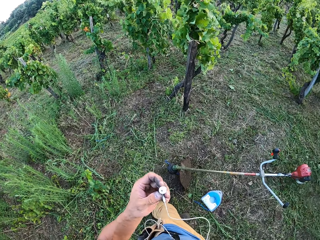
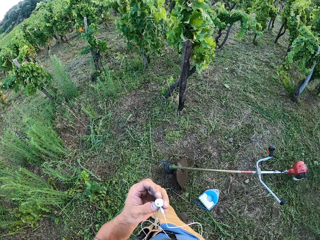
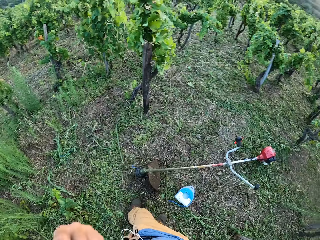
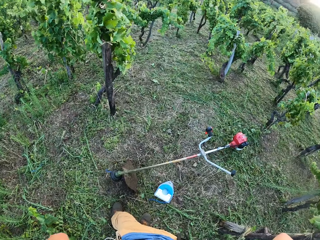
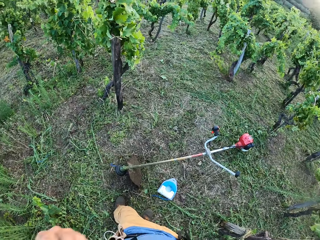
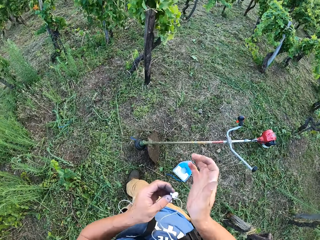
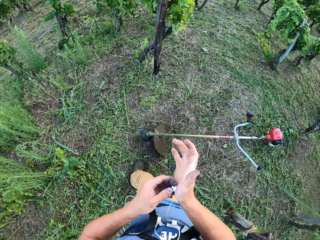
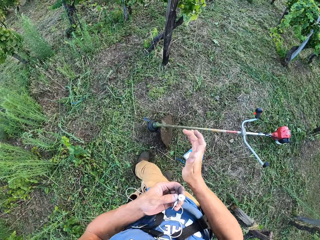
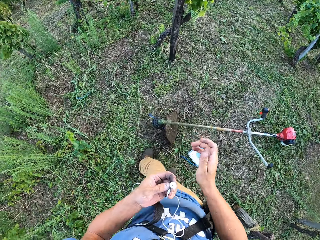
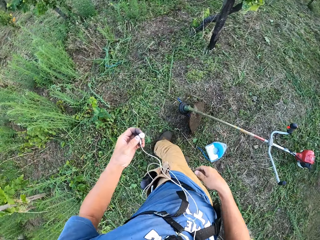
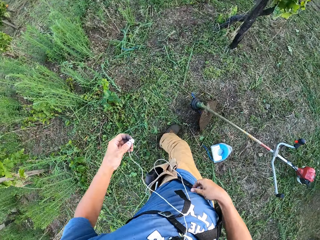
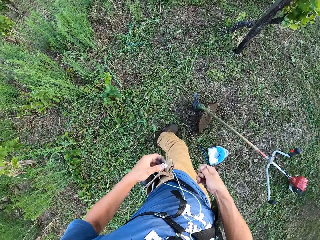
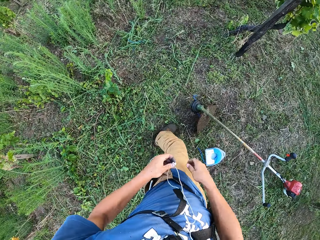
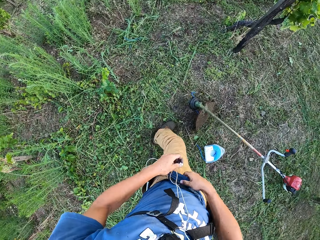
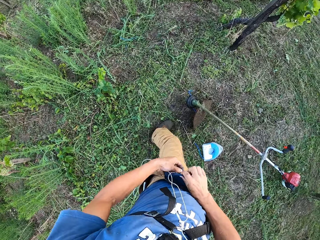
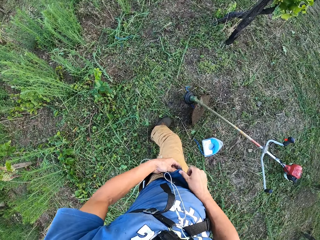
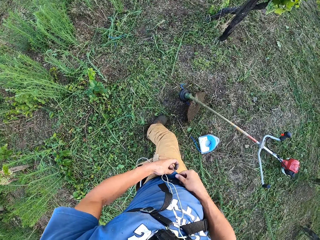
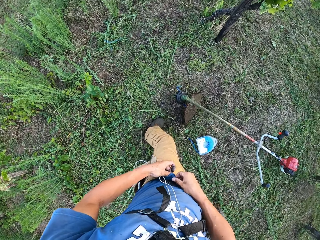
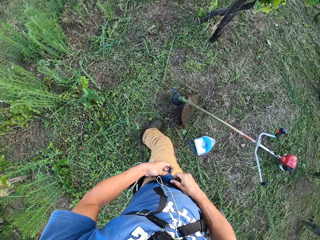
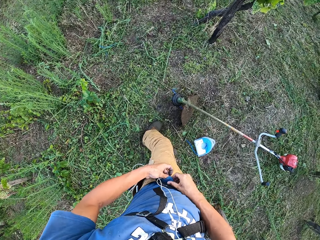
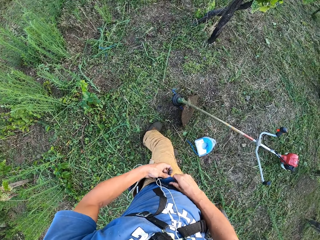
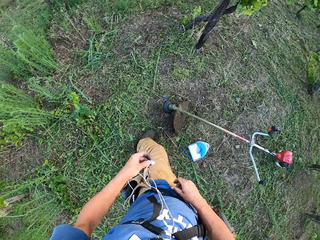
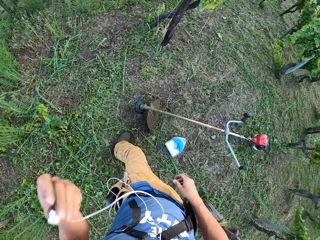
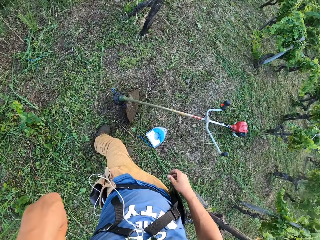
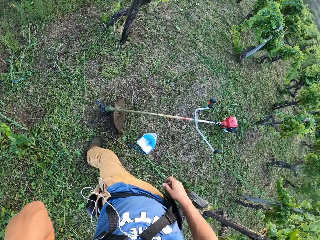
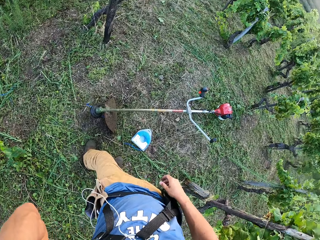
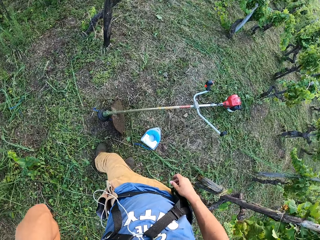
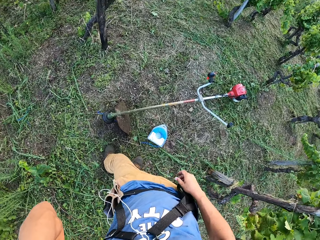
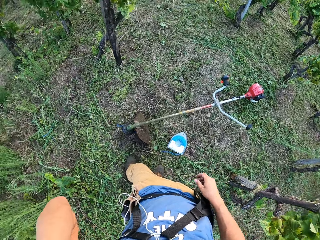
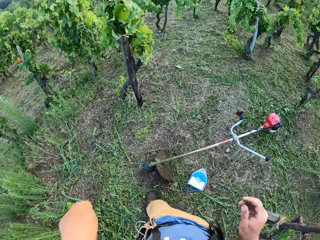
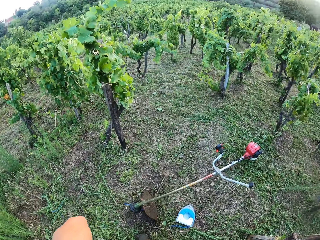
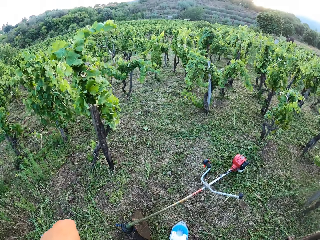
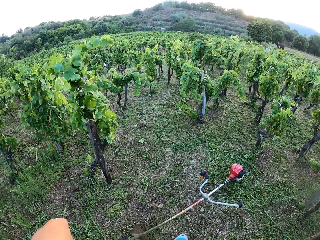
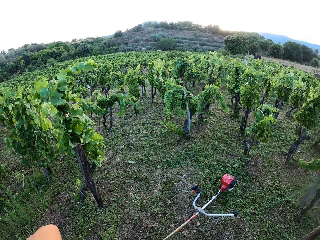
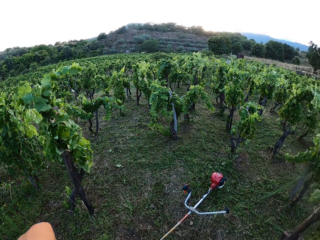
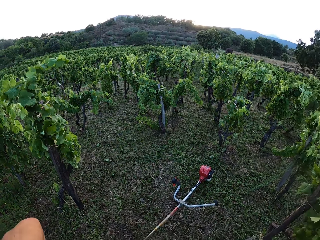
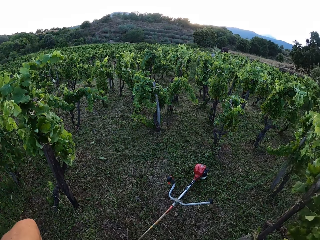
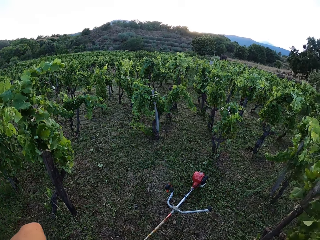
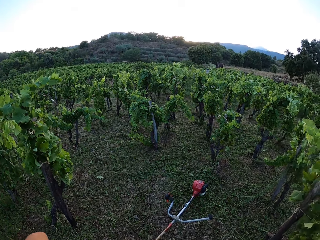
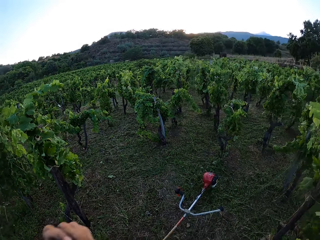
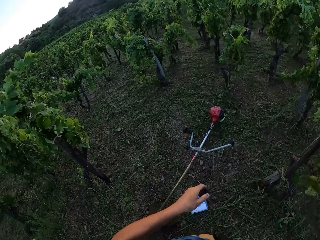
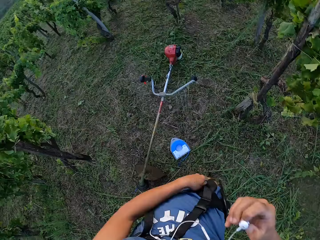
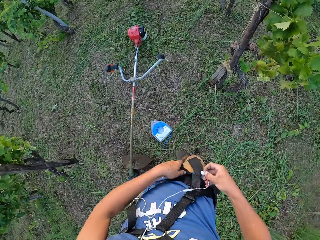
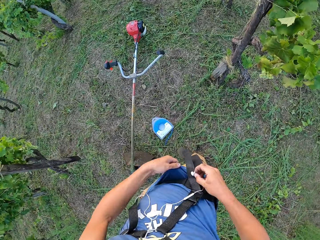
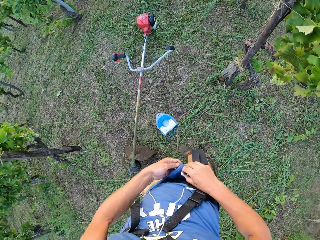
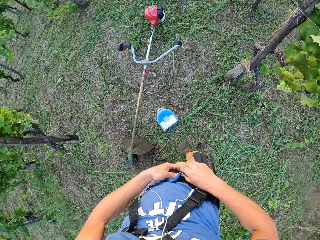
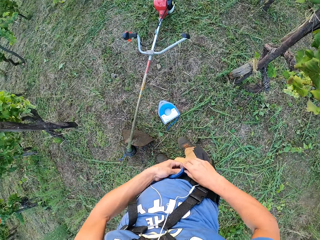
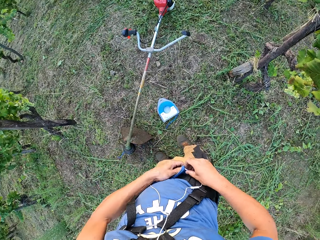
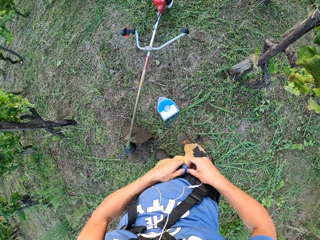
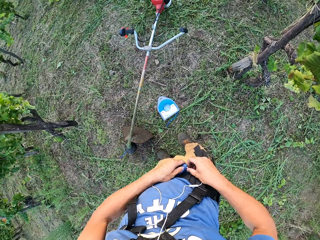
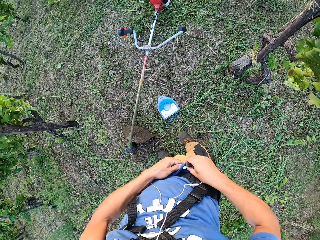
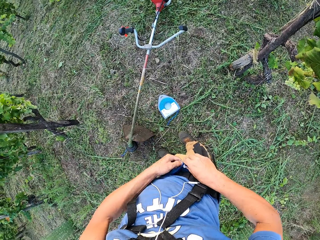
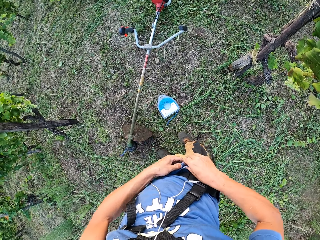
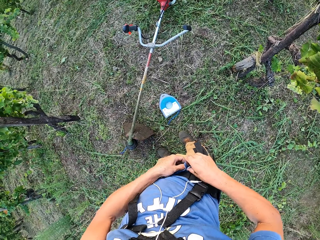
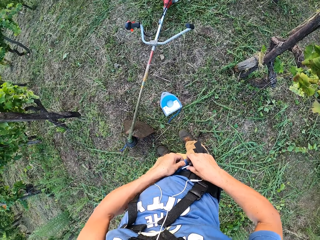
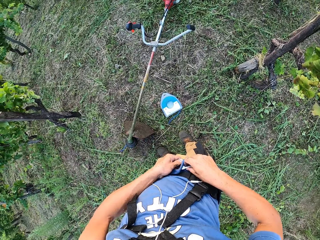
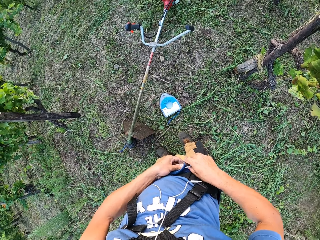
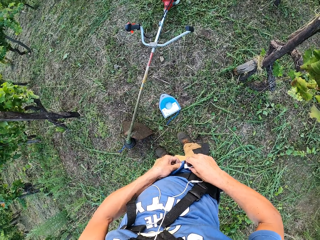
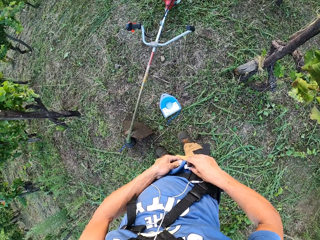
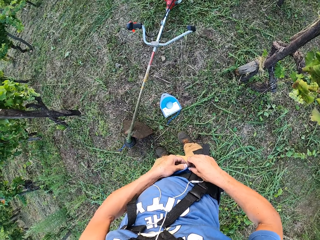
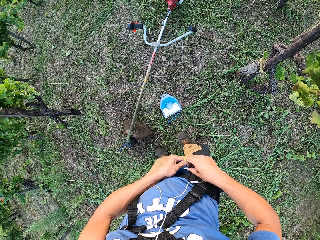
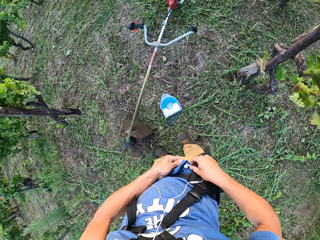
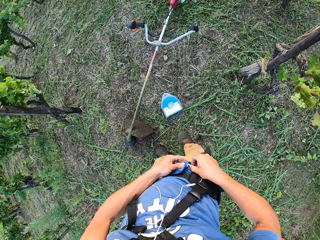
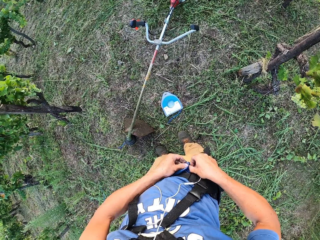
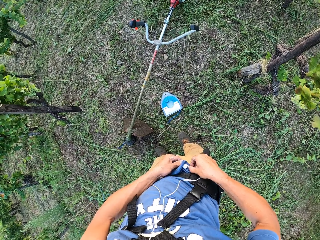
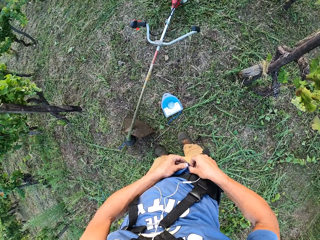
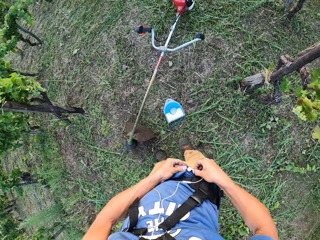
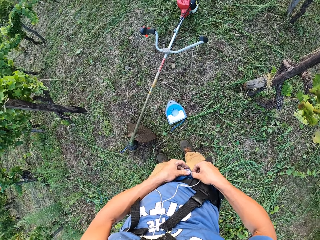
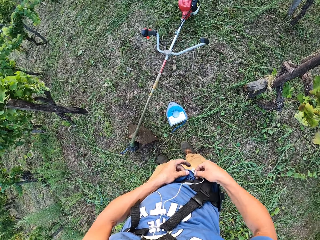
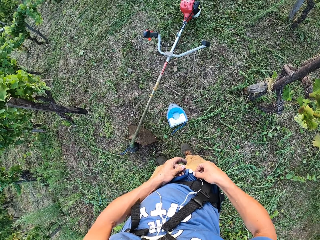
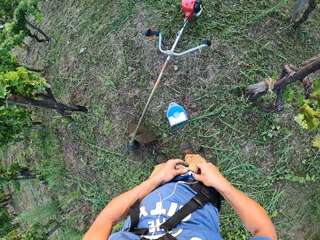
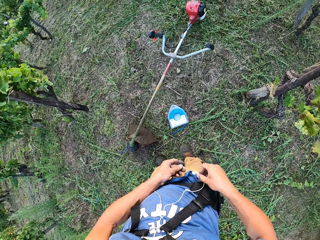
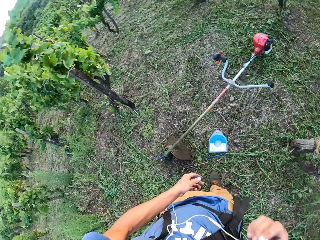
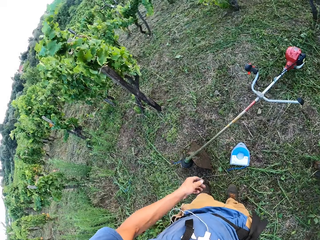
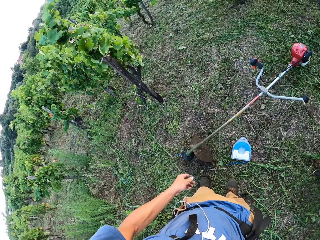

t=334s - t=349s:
The camera wearer cleans the left earphone with his hand. He cleans the left earphone with his T-shirt. He fixes the earphone in his ear. He stares around. He cleans the right earphone with his T-shirt.

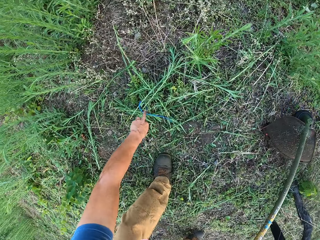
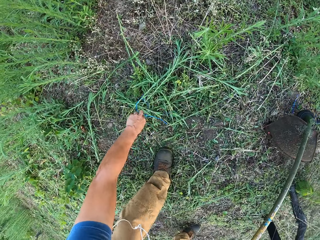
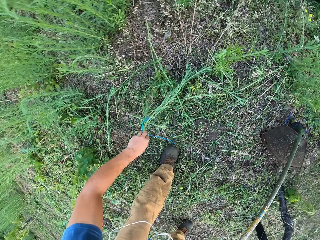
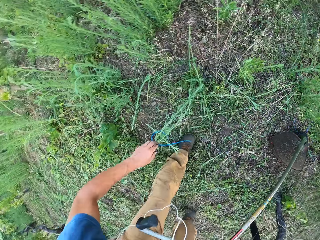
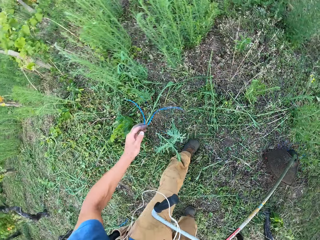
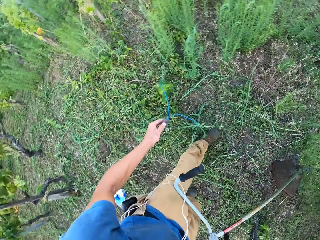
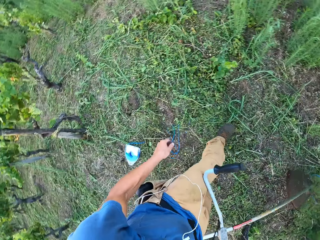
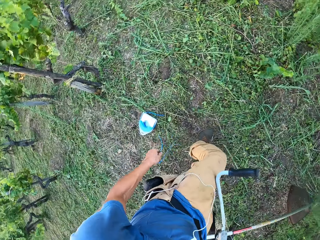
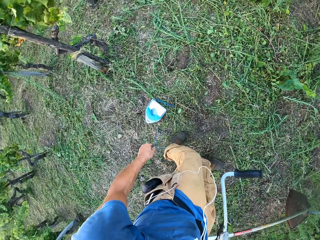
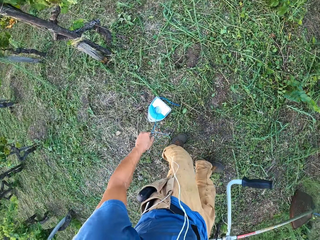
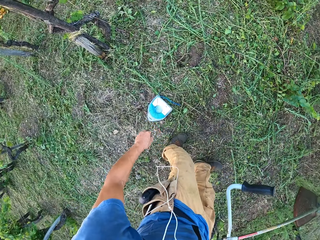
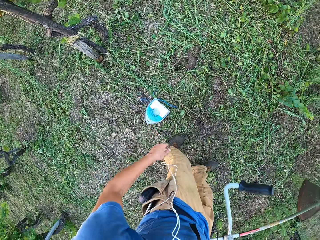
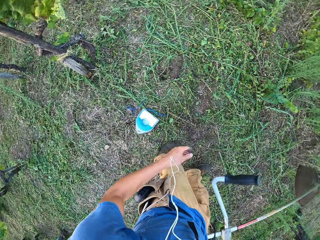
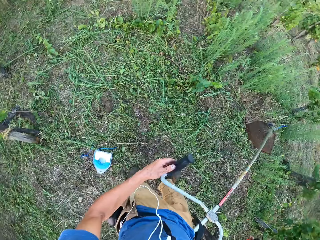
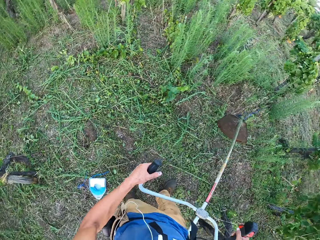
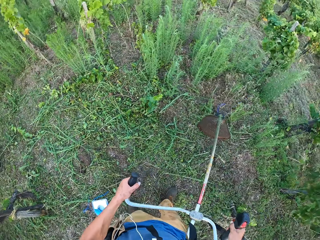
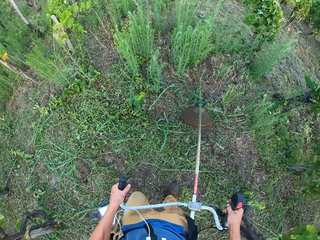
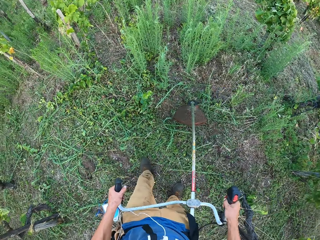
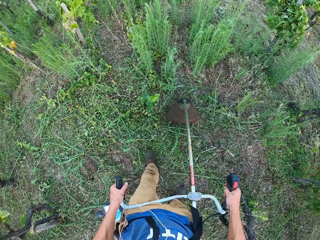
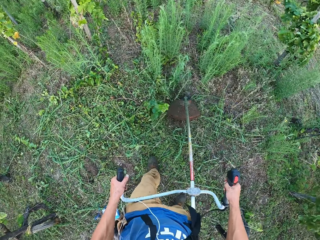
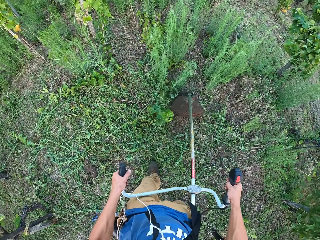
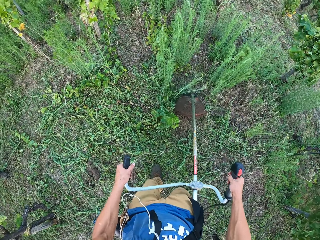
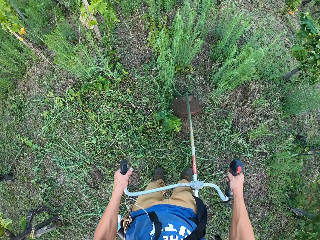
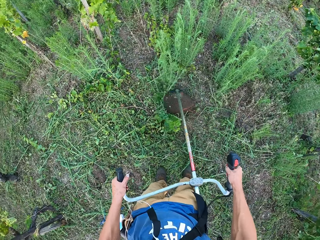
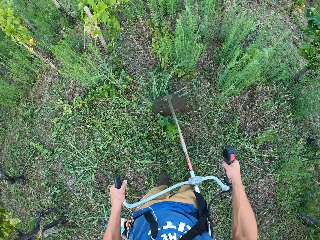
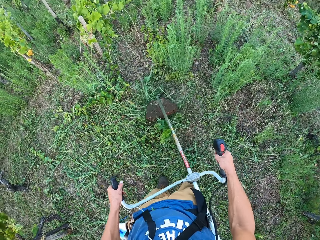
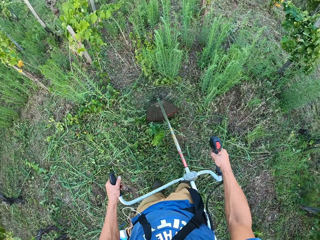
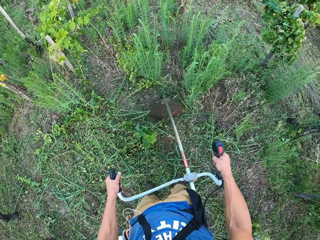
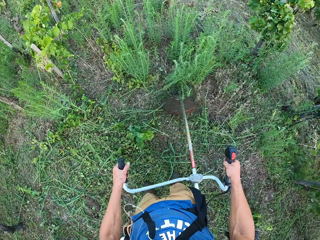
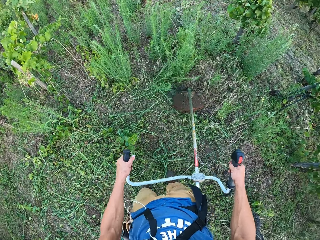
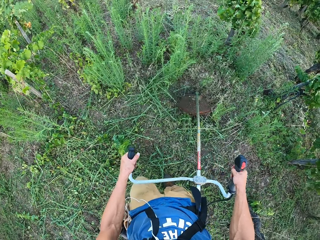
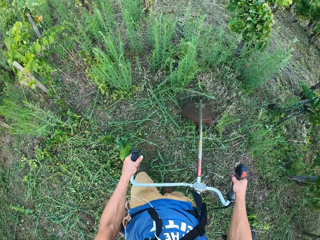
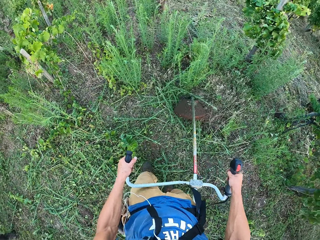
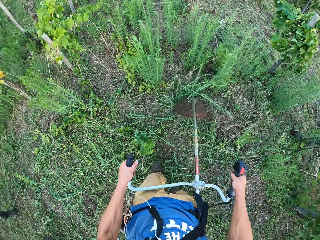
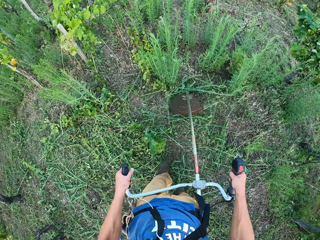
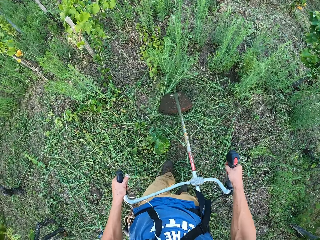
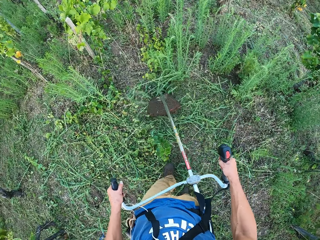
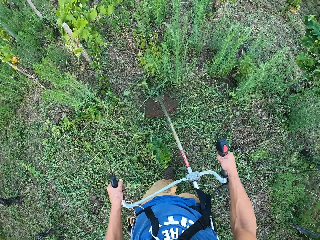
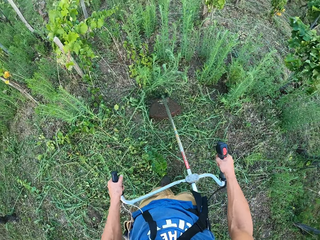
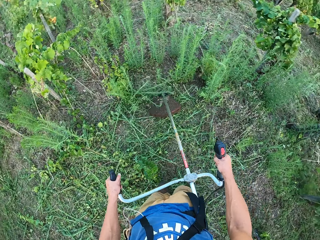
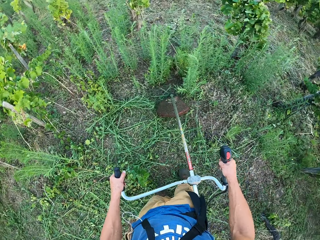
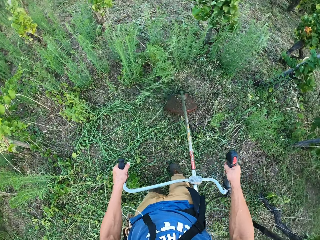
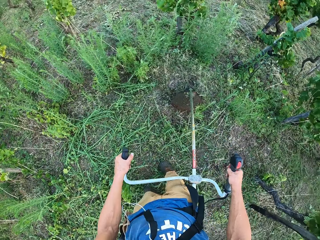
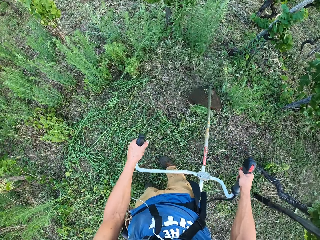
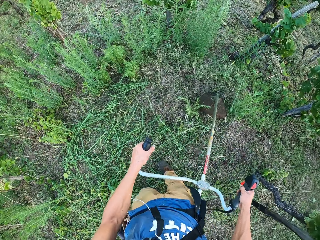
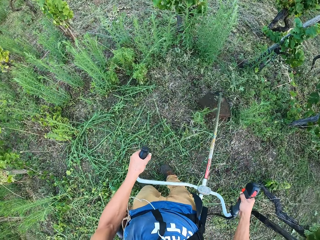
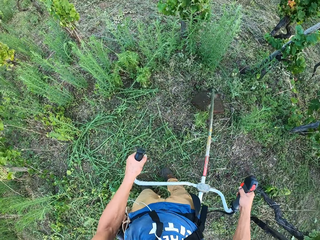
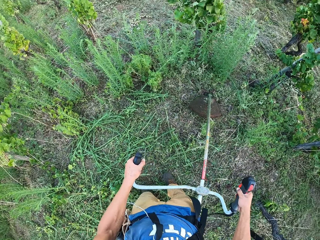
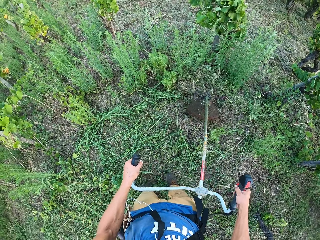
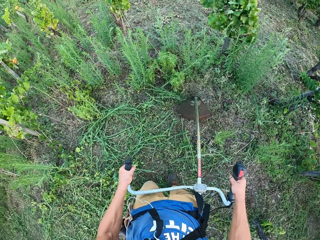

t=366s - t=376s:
The camera wearer picks up a blue cord from the grasses with his left hand. He drops the cord beside the cord organizer on the ground. He holds the grass trimmer handles. He cuts the grasses with the lawn mower.
